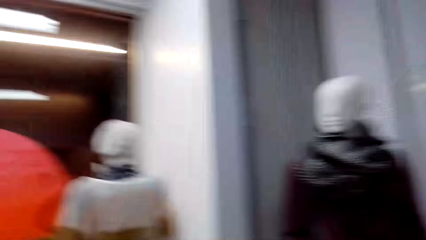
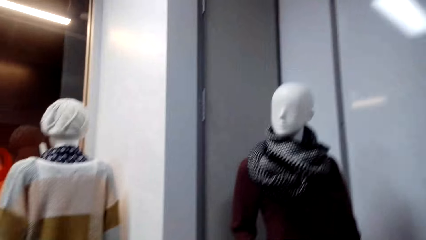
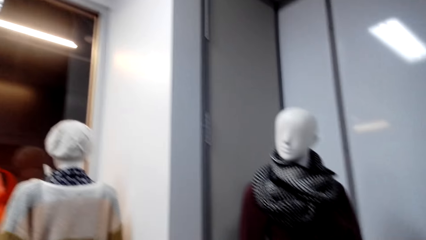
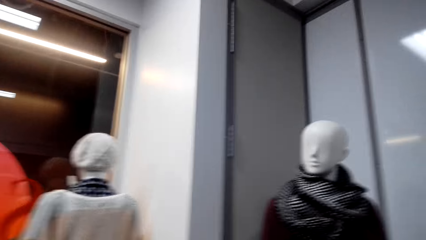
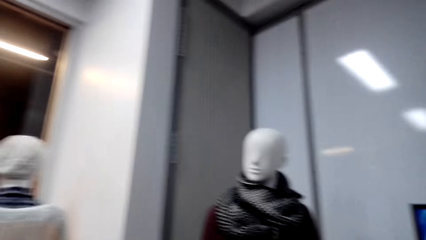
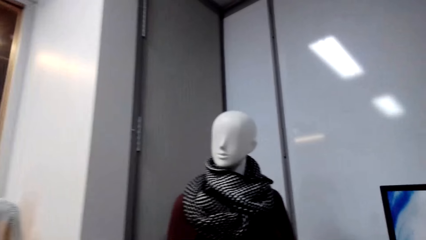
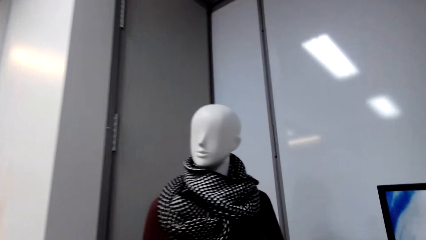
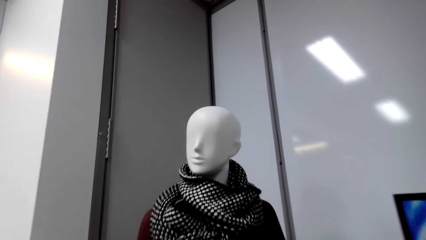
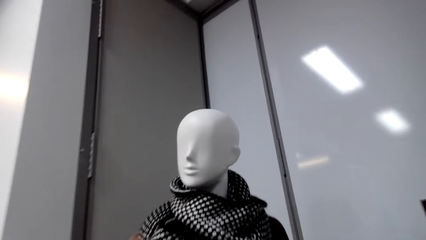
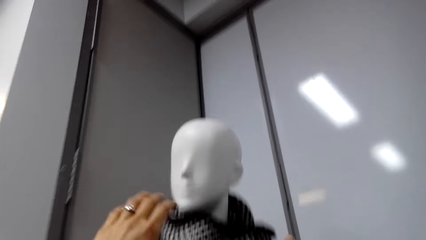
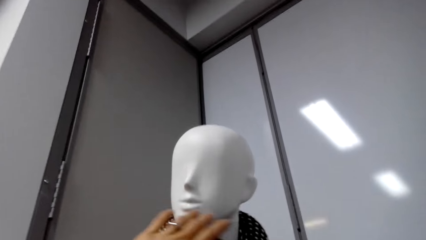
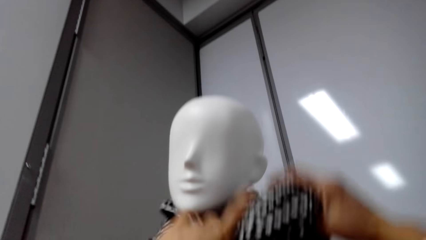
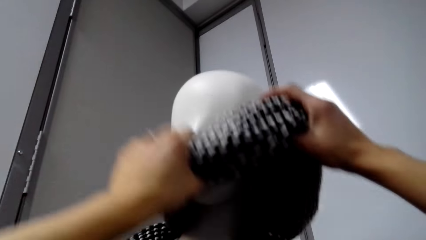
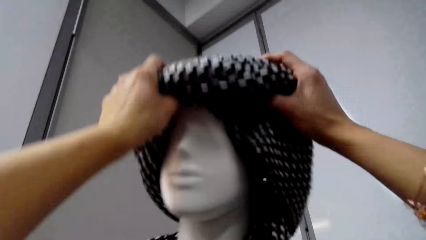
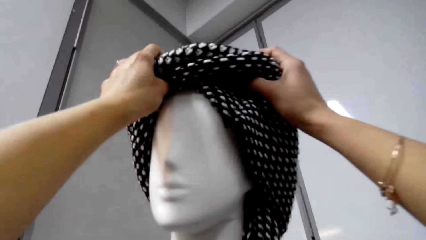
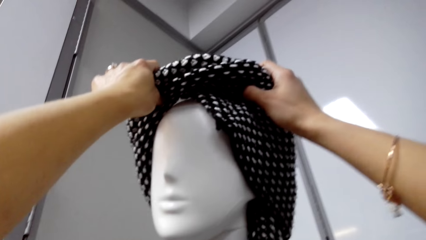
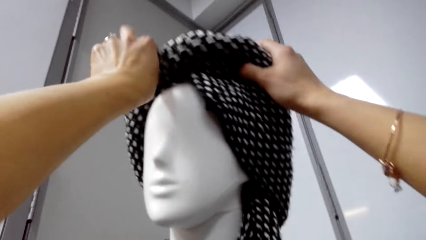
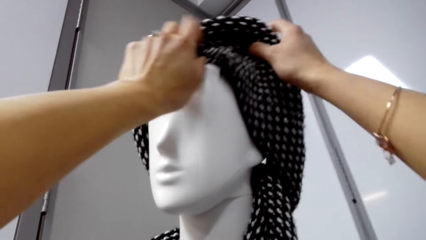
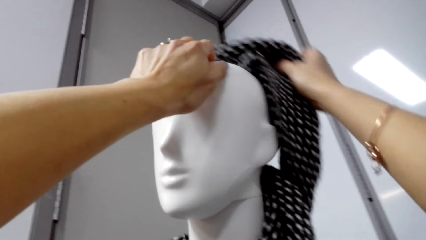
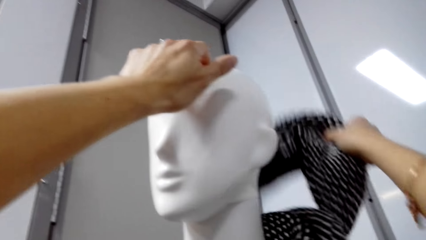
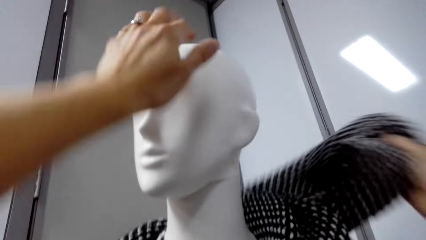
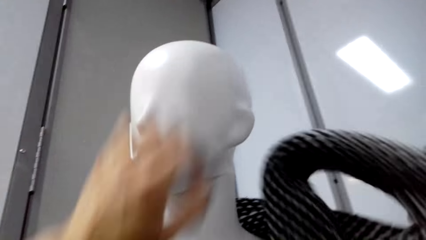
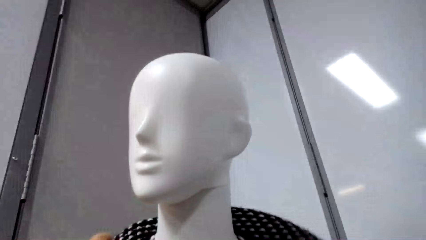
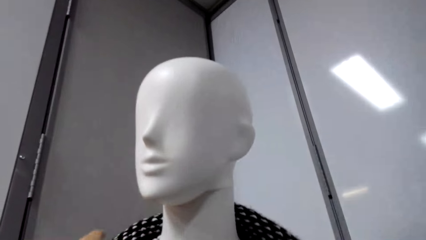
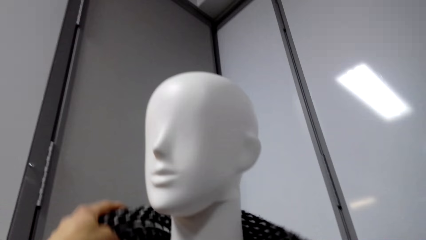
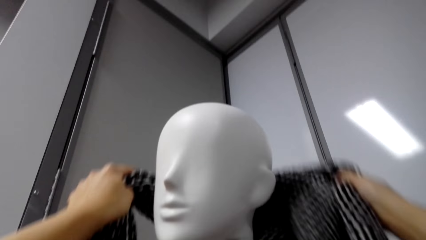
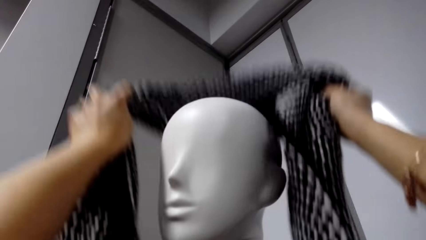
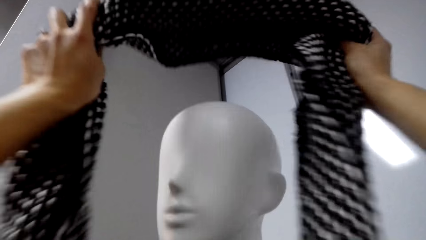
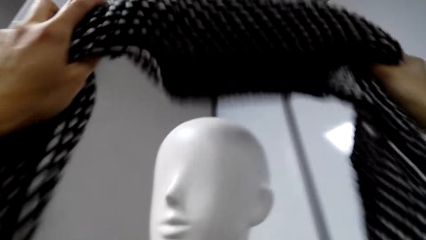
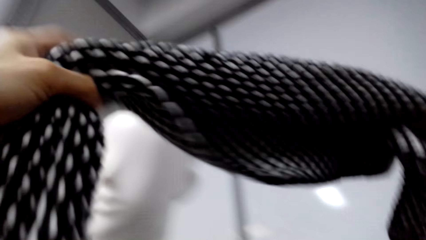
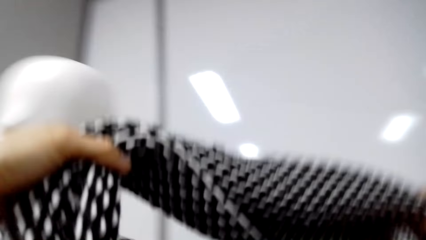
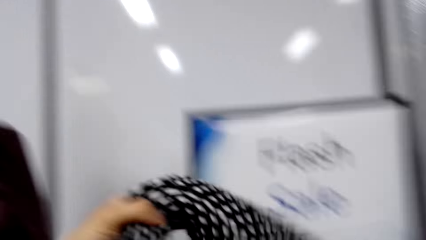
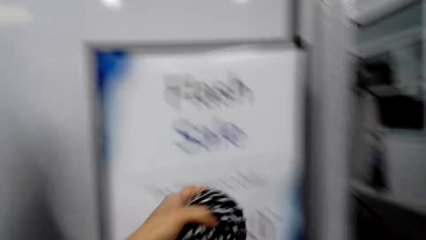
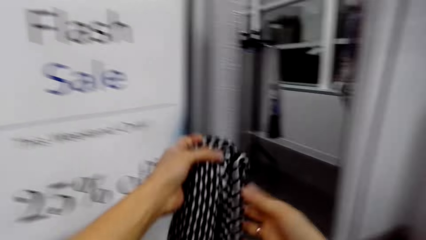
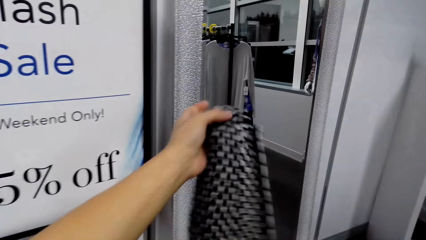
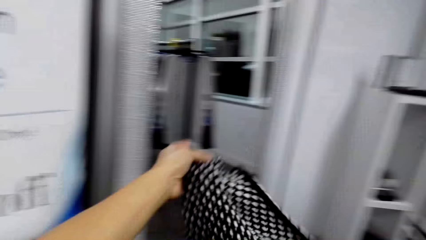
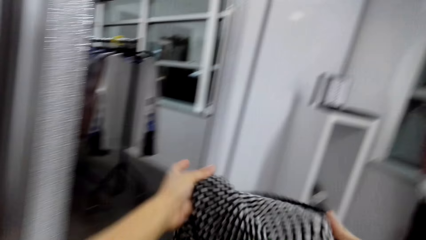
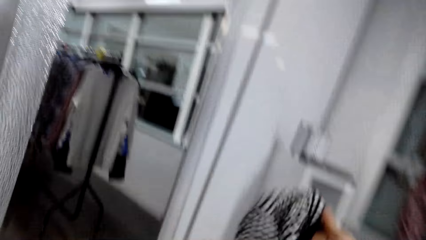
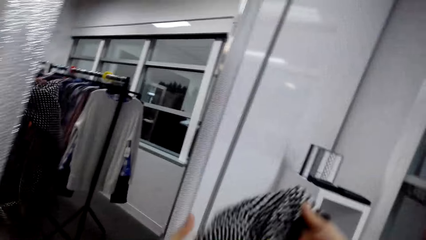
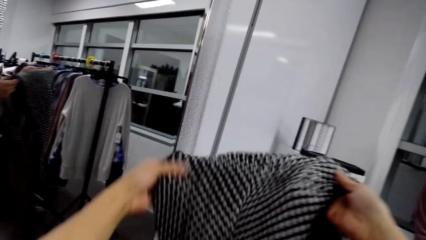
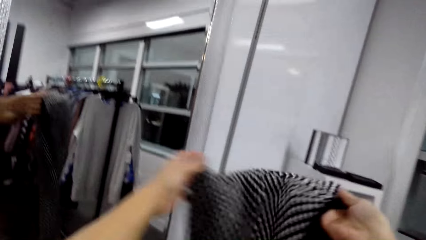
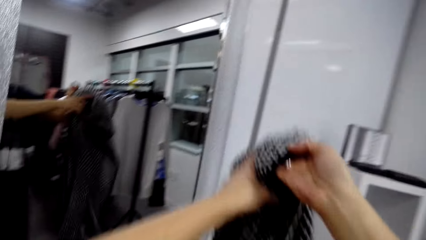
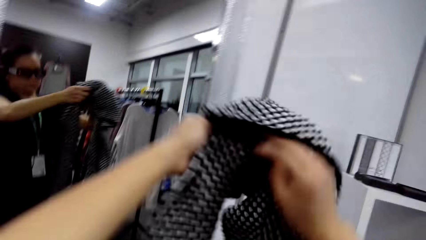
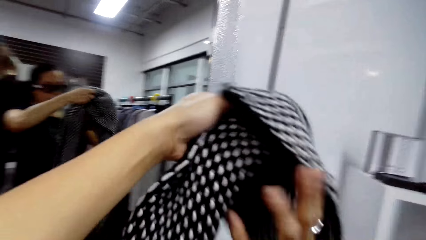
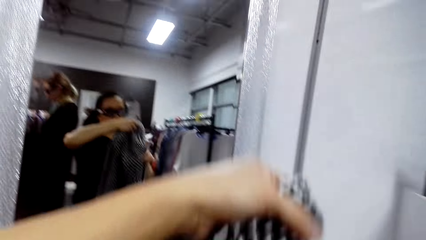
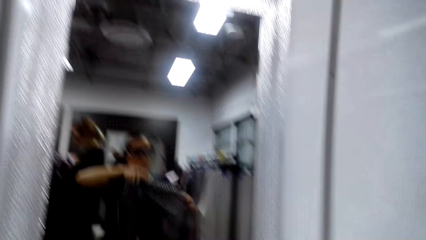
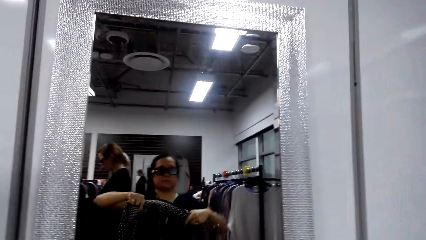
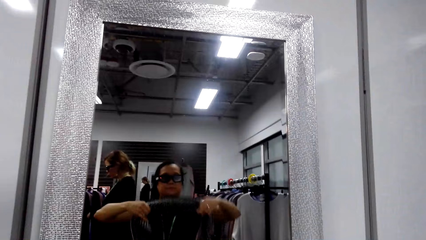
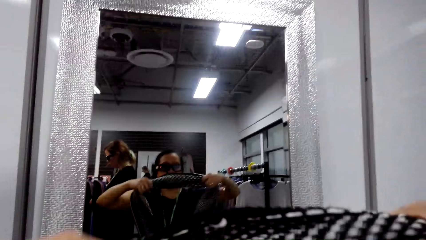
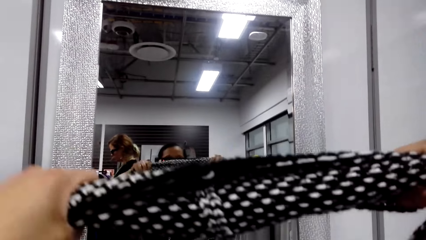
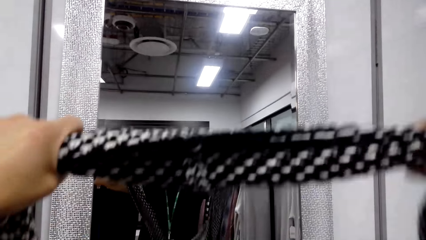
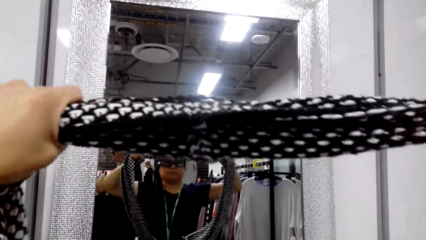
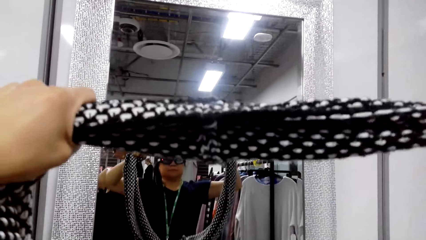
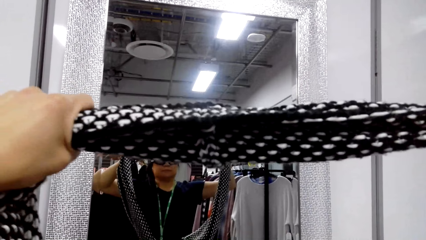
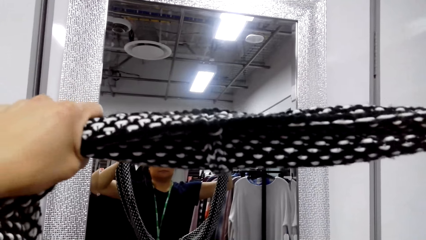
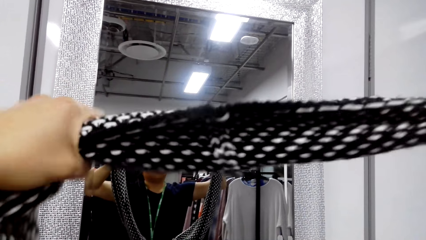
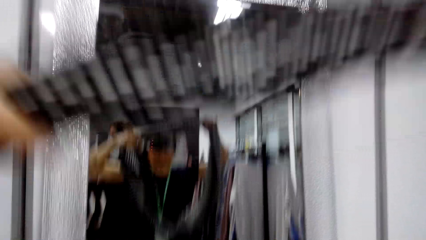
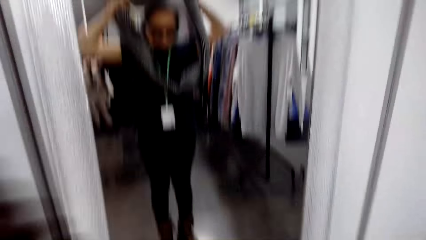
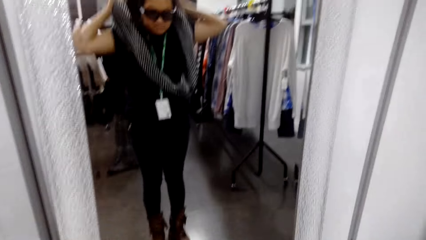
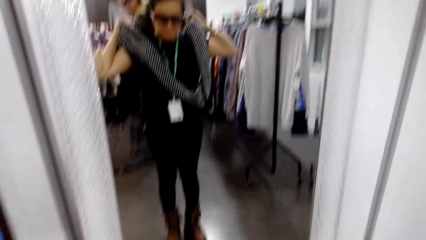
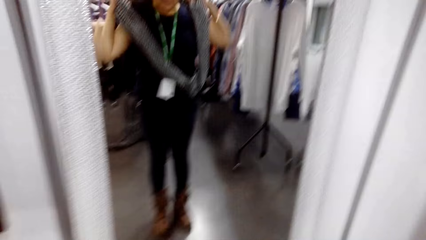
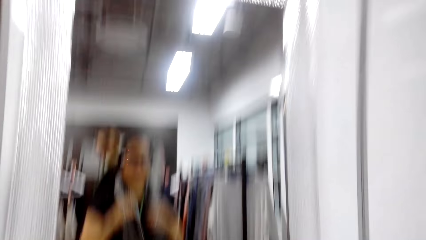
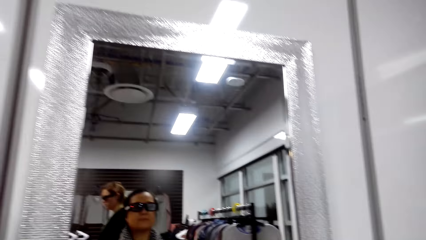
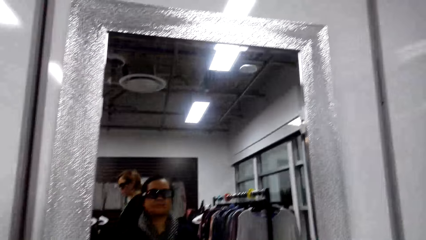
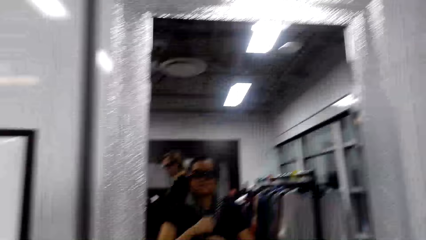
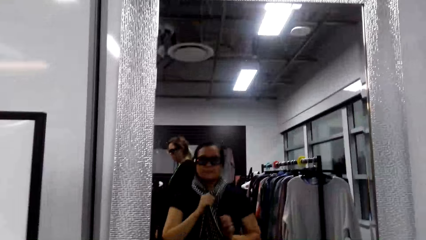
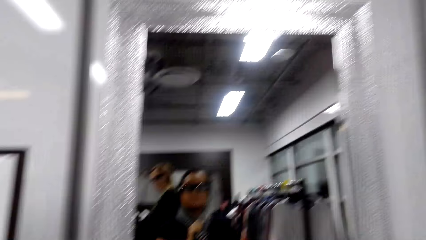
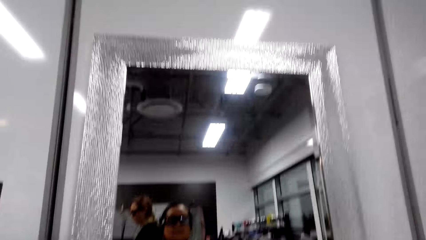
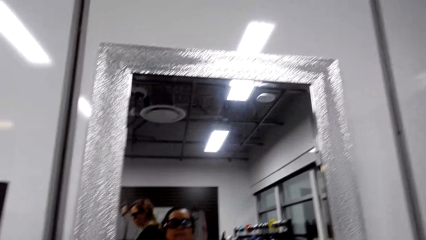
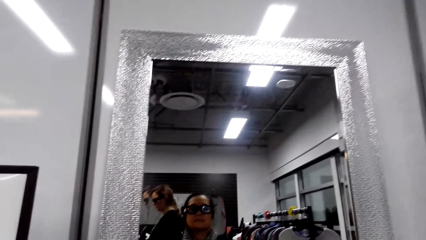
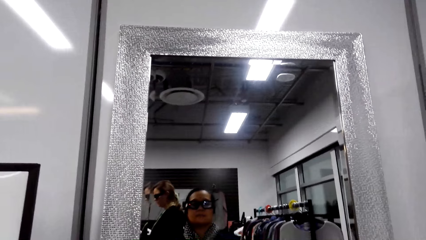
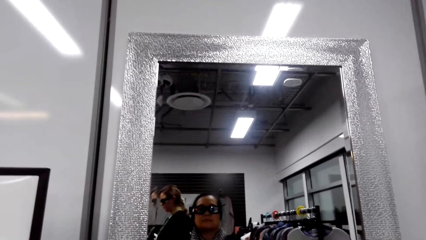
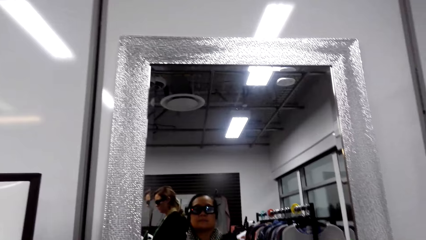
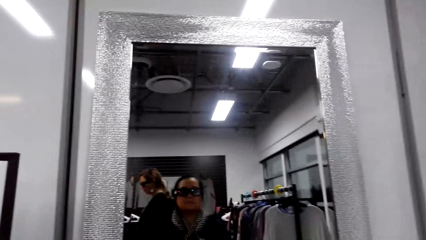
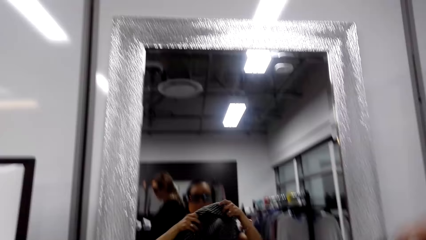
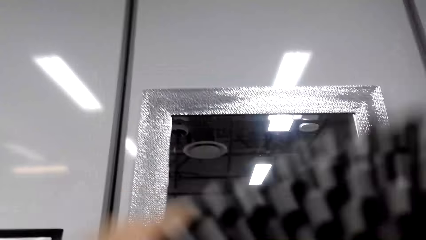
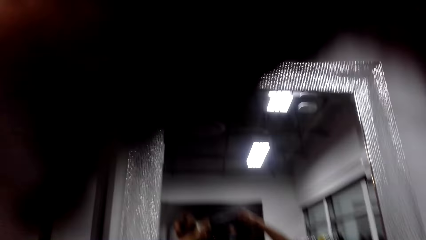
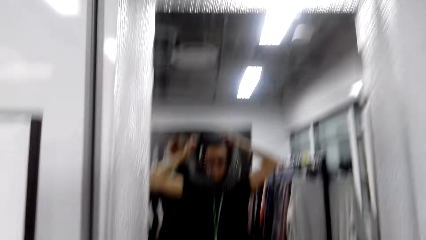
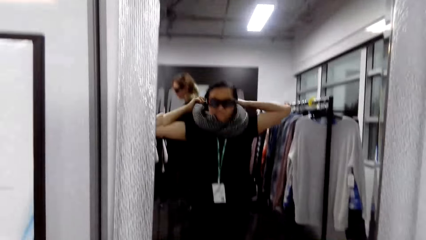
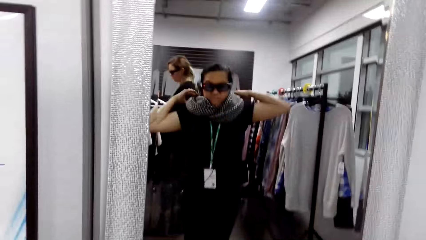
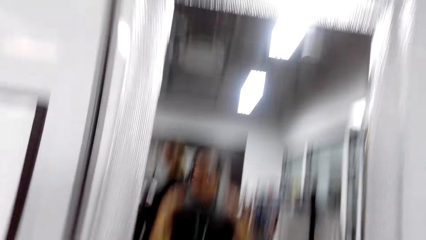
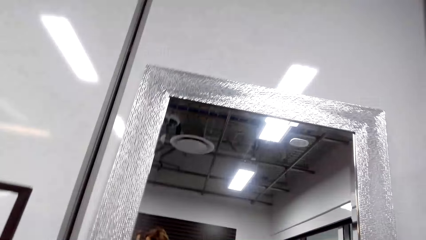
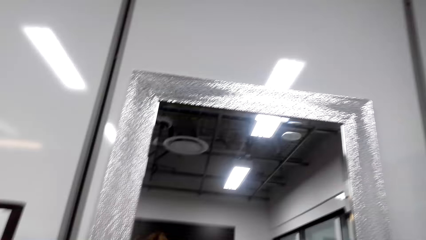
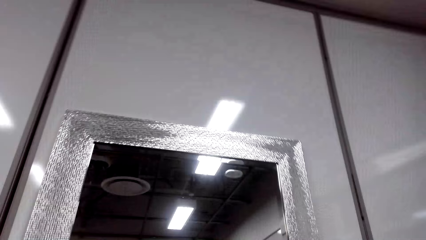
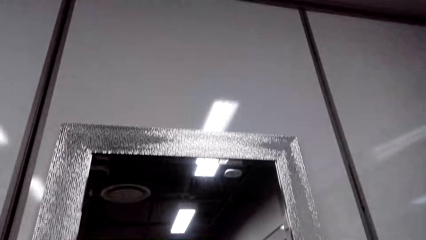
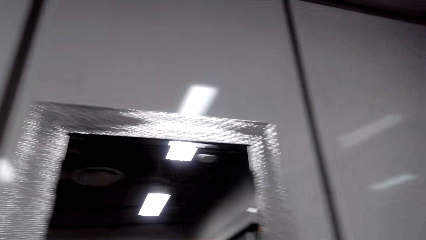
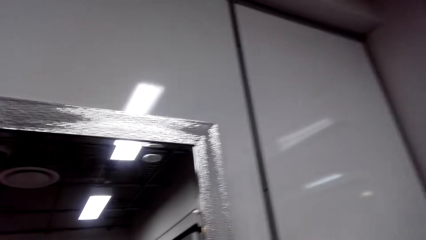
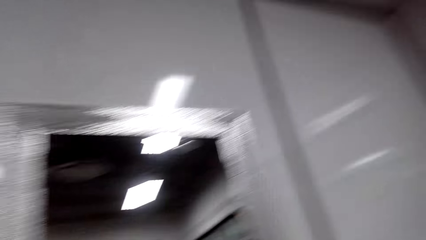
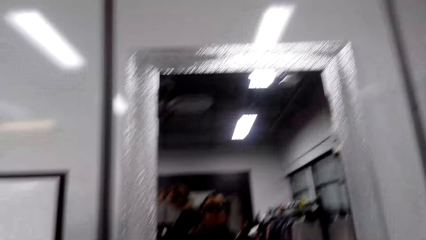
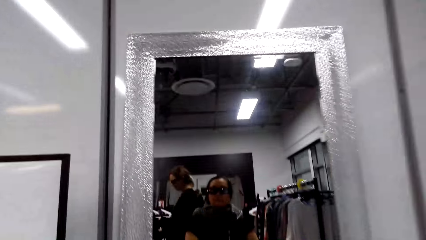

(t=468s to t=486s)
The camera wearer turns around. They walk in the clothes store. They take a scarf from the mannequin. They straighten the scarf. They align the scarf. They put the scarf around the neck. They wrap the scarf around the neck.
